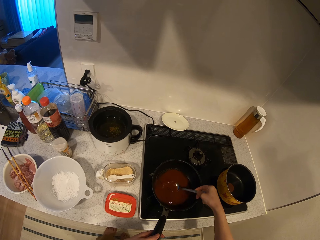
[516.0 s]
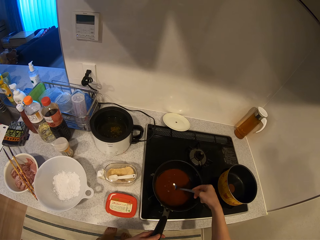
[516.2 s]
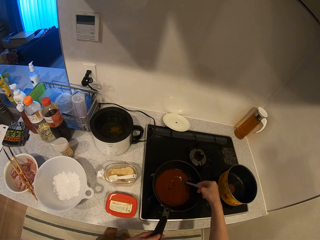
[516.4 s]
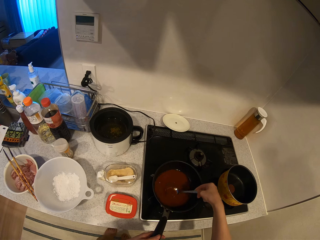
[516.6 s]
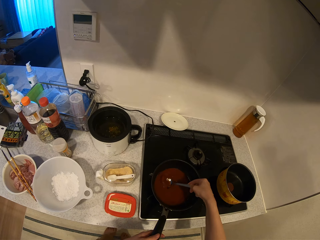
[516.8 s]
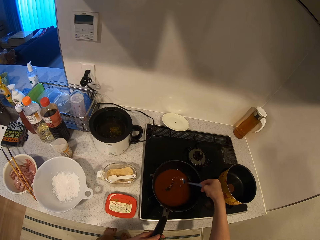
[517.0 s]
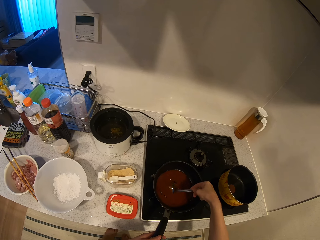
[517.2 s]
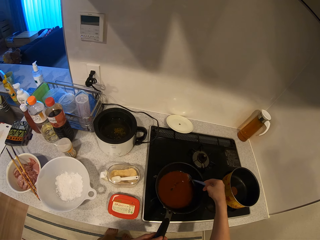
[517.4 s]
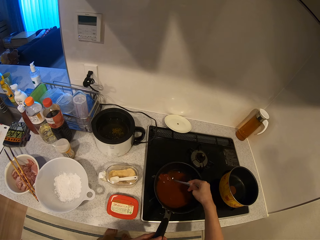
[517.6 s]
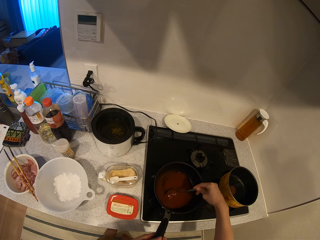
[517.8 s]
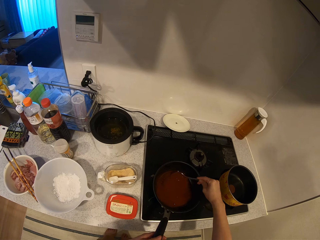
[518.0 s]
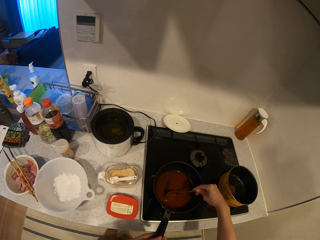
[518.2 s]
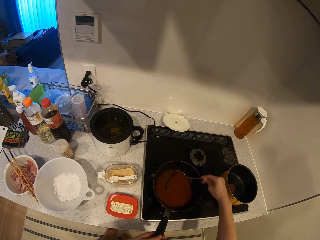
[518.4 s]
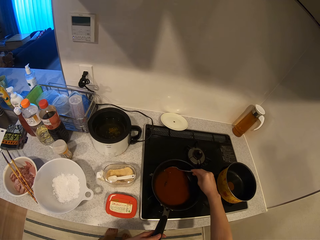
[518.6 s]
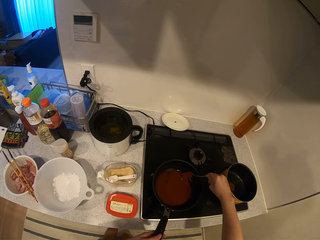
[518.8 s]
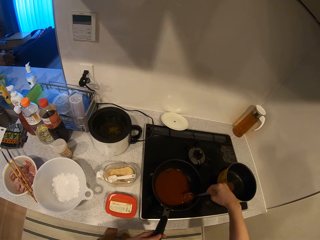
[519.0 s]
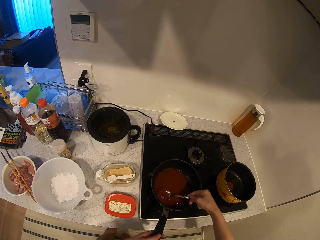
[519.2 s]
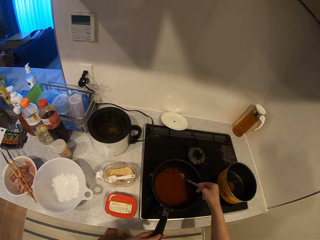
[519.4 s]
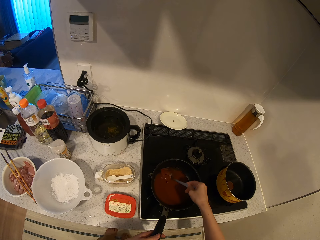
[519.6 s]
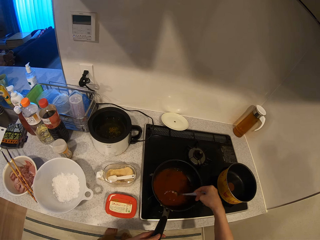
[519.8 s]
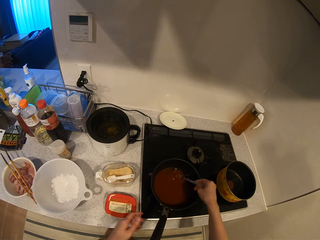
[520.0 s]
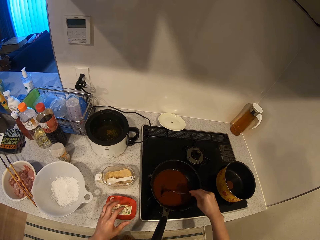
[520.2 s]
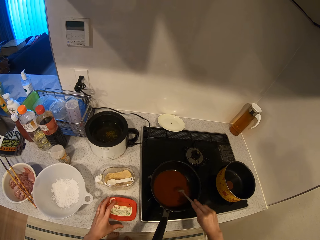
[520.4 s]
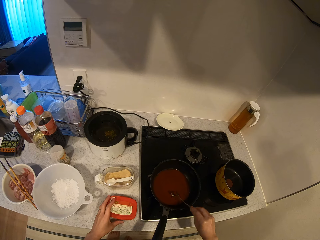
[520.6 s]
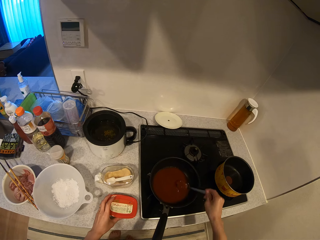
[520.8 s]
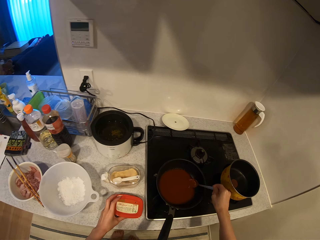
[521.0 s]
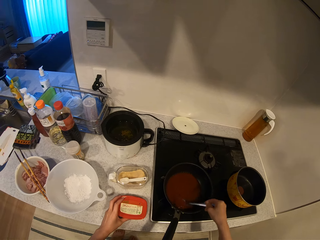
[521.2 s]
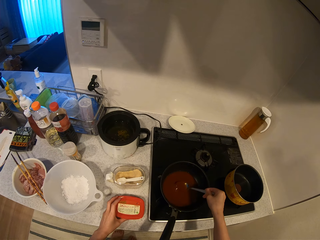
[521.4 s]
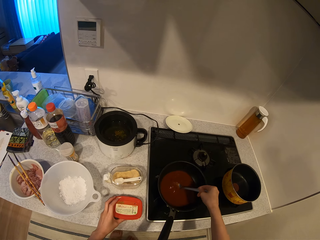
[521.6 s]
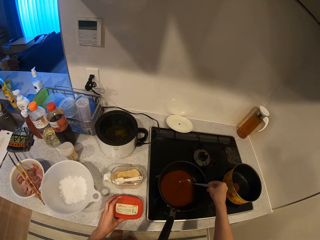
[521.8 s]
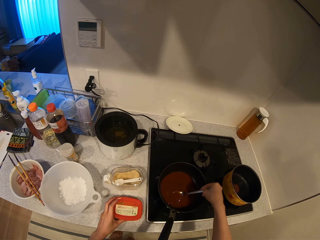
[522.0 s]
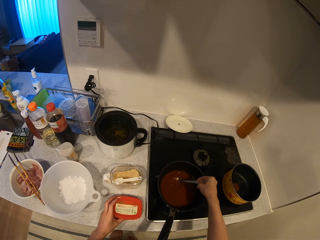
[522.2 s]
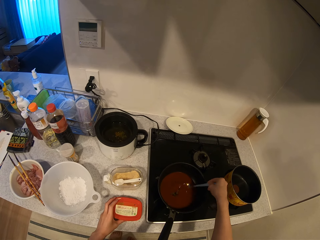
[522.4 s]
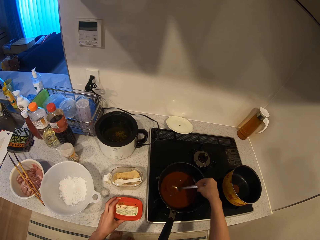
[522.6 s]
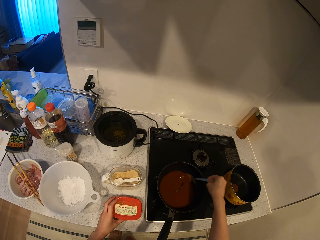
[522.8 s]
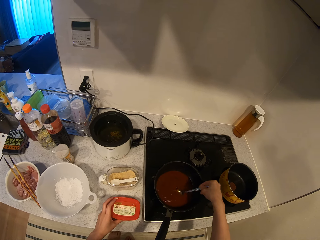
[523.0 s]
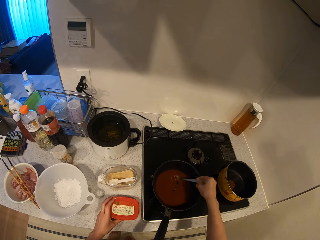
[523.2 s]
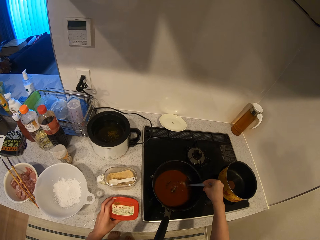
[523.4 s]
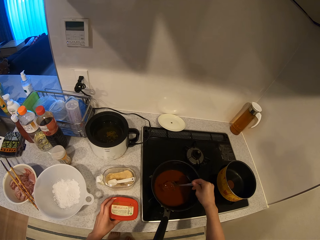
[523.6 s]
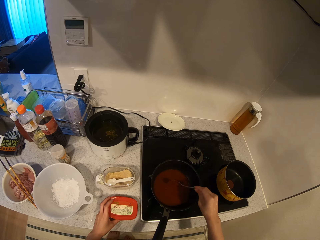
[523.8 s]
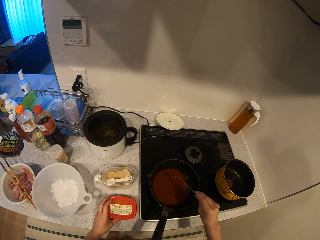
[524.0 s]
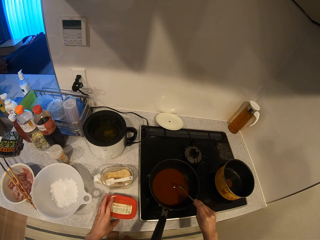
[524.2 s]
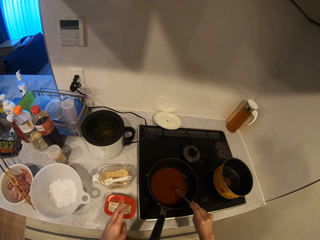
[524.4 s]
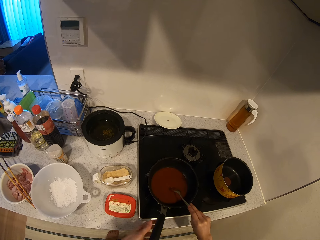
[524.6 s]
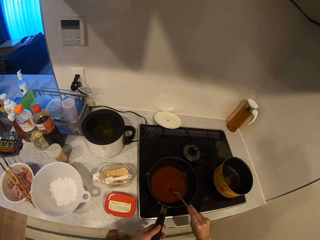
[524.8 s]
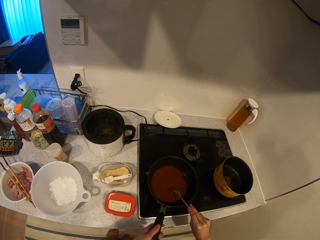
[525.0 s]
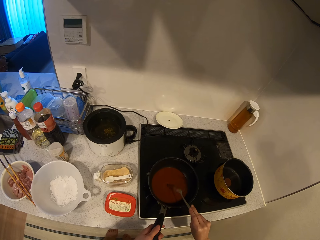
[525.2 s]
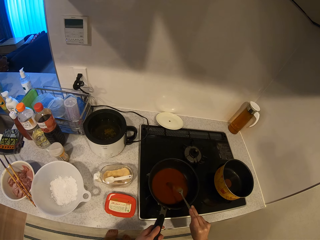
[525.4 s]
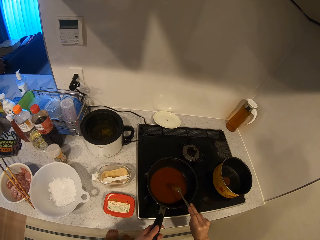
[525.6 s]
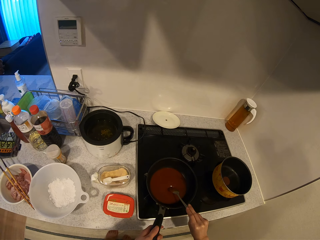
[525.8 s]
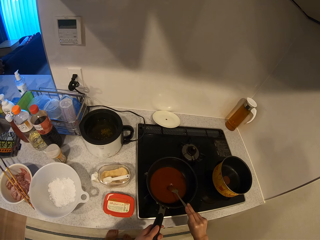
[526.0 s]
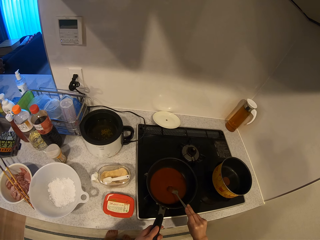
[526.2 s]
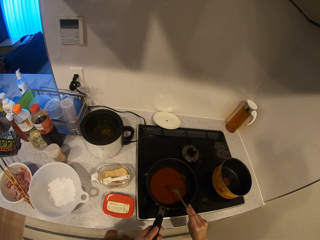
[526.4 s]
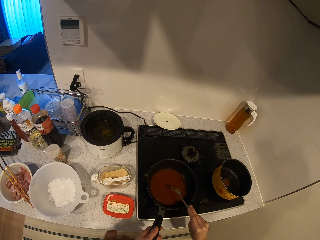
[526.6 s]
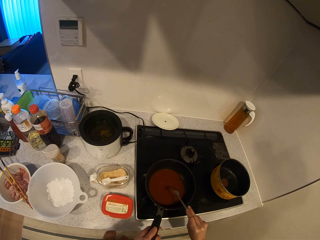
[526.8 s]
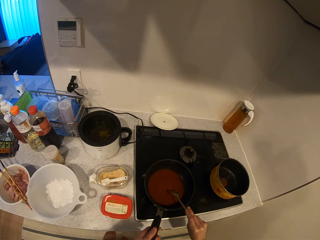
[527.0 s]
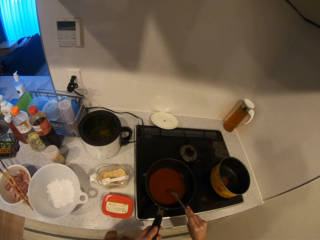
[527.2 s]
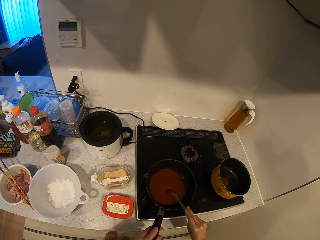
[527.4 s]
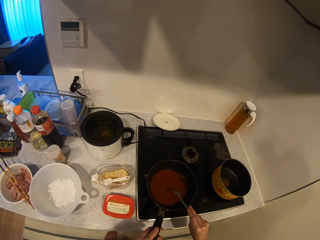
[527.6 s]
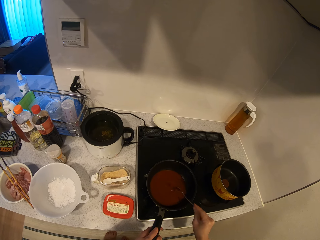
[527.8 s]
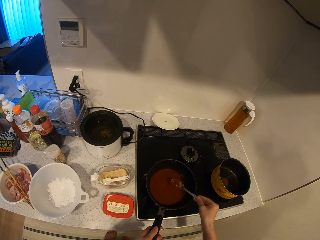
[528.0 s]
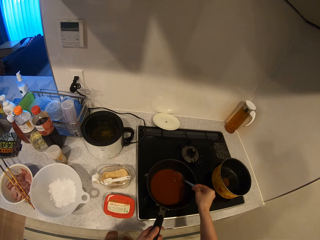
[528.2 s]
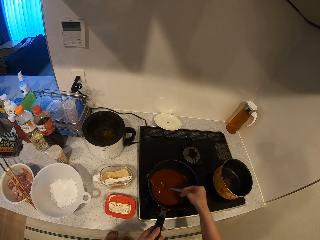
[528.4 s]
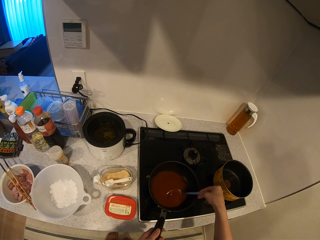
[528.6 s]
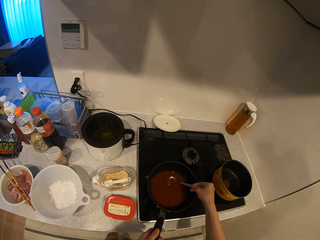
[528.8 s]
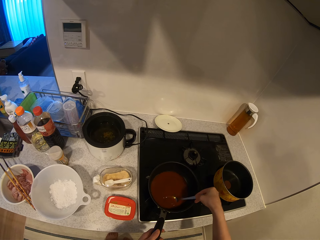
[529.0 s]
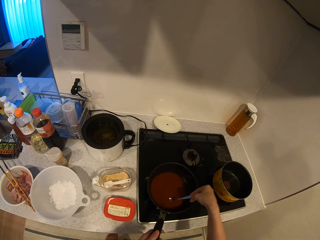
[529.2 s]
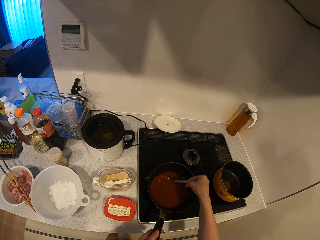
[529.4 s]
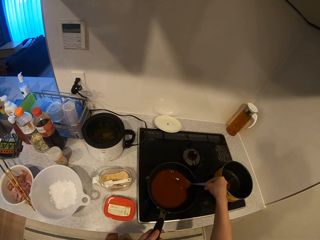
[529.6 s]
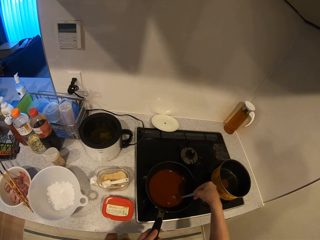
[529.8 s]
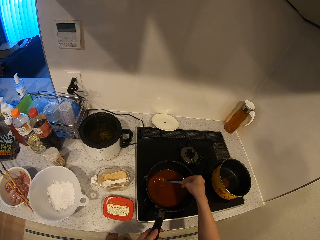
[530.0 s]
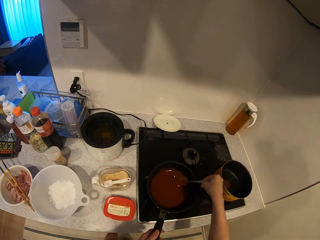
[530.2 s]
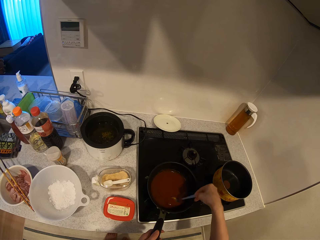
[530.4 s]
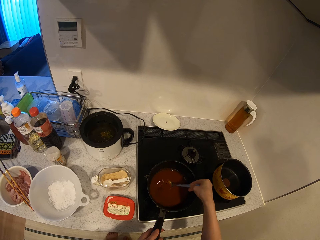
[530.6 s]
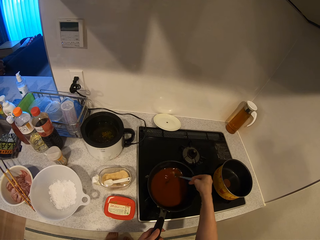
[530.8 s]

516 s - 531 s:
The camera wearer holds the sauce container on the kitchen slab with her left hand. She hits the frying pan with the spoon. She holds the handle of the frying pan with her left hand. She stirs the sauce in the frying pan with the spoon.

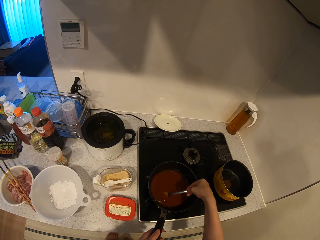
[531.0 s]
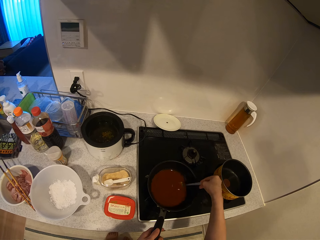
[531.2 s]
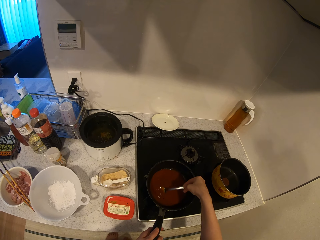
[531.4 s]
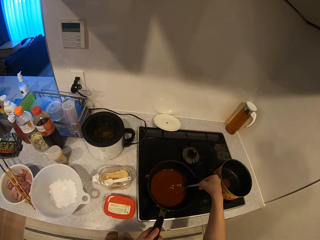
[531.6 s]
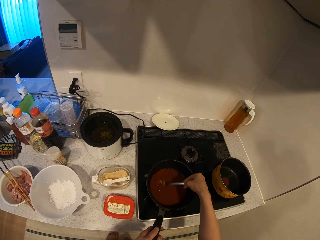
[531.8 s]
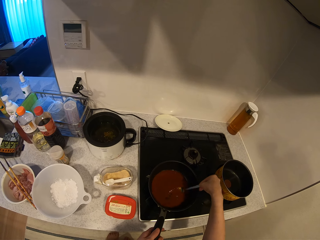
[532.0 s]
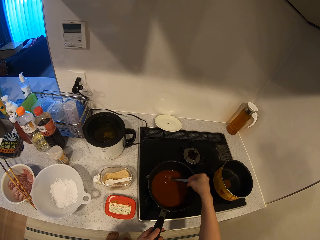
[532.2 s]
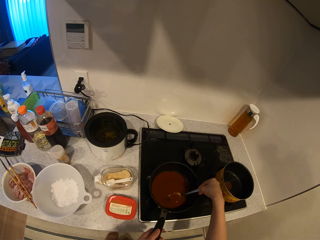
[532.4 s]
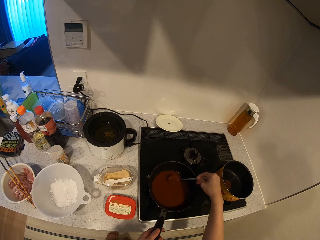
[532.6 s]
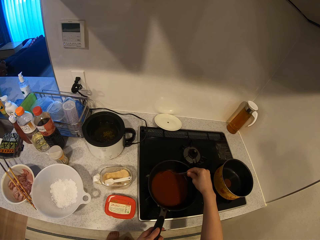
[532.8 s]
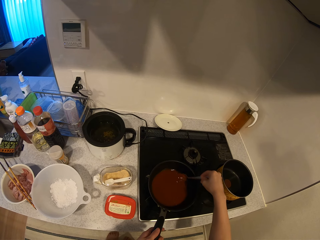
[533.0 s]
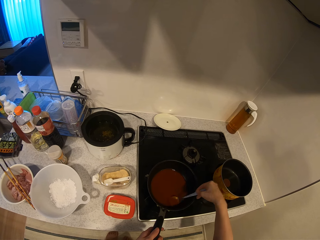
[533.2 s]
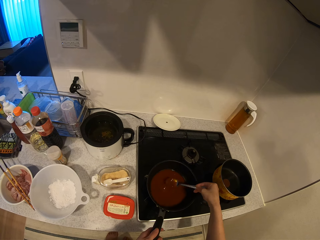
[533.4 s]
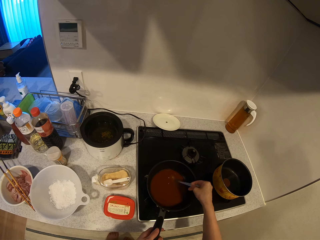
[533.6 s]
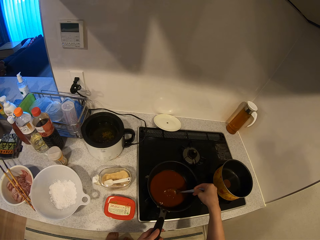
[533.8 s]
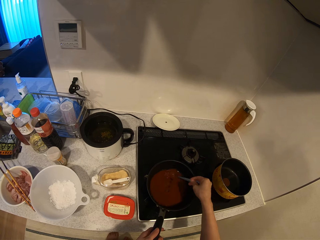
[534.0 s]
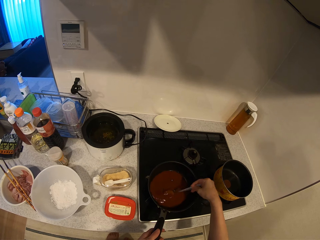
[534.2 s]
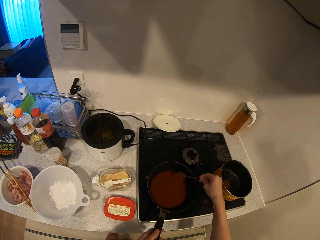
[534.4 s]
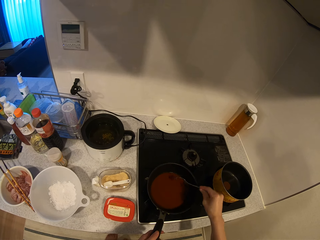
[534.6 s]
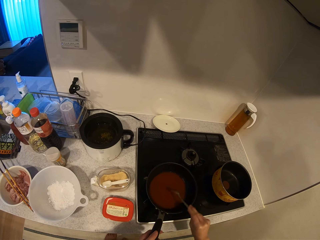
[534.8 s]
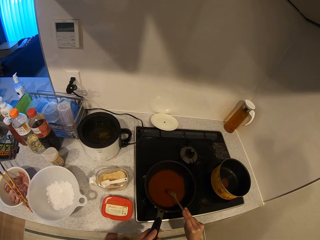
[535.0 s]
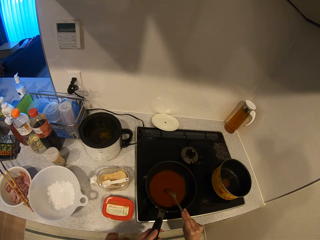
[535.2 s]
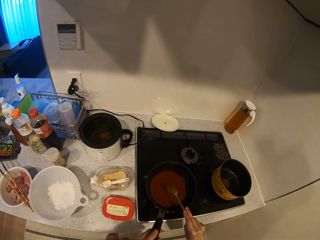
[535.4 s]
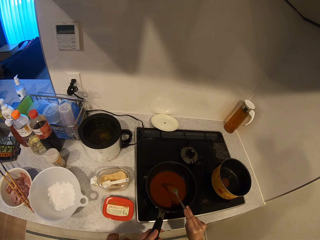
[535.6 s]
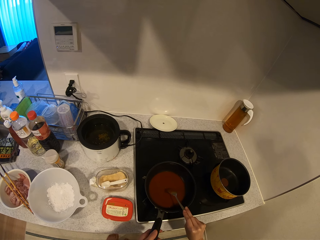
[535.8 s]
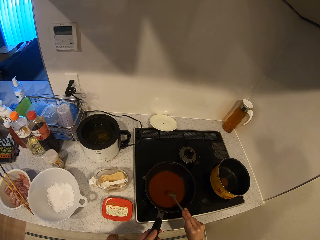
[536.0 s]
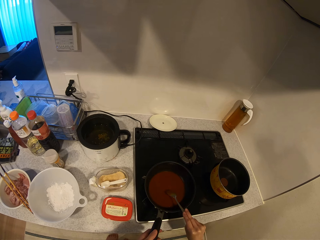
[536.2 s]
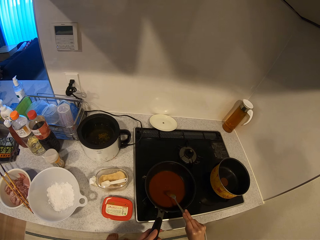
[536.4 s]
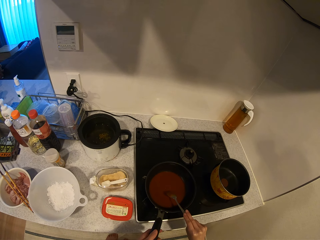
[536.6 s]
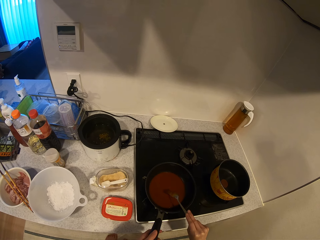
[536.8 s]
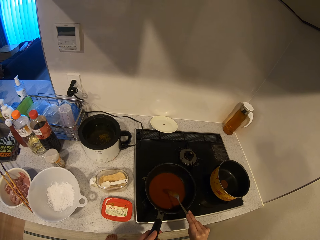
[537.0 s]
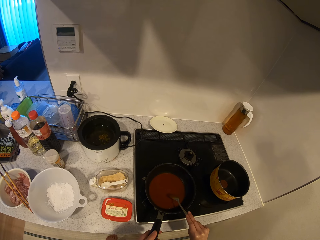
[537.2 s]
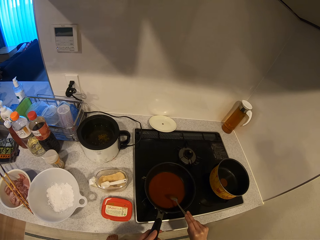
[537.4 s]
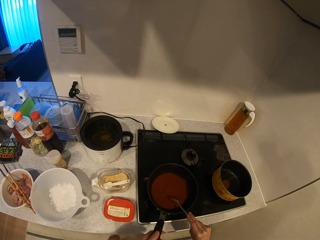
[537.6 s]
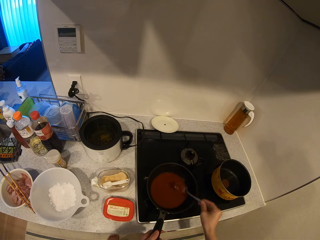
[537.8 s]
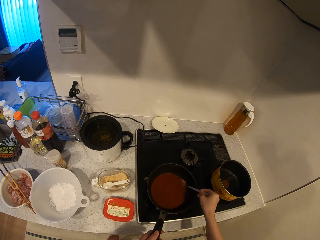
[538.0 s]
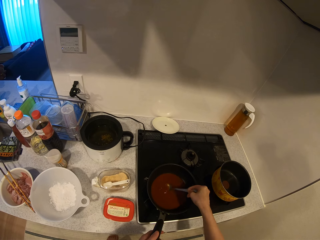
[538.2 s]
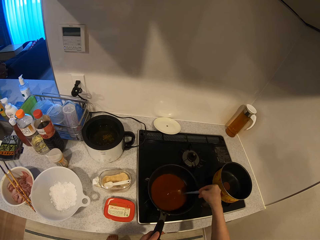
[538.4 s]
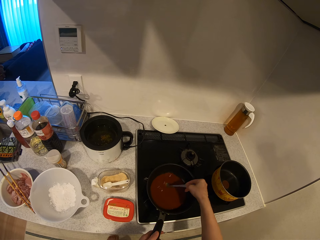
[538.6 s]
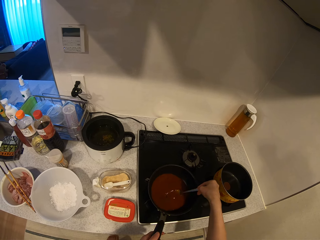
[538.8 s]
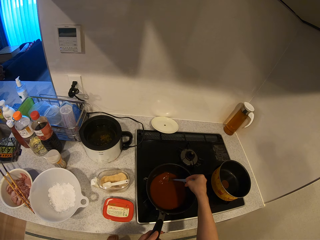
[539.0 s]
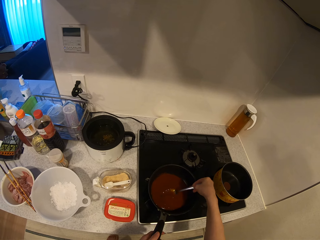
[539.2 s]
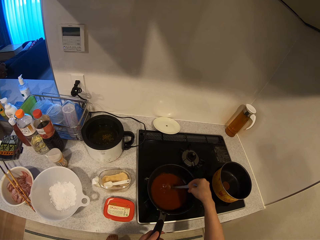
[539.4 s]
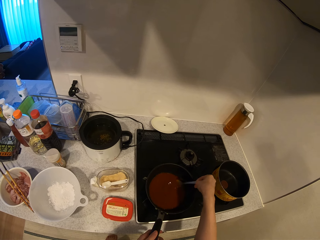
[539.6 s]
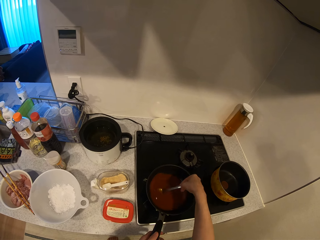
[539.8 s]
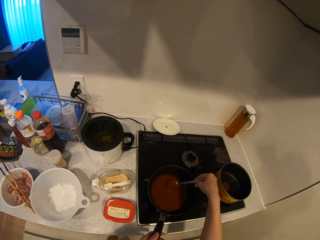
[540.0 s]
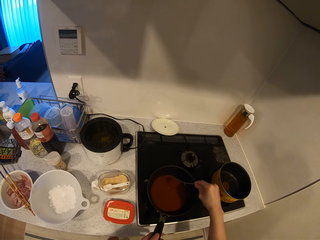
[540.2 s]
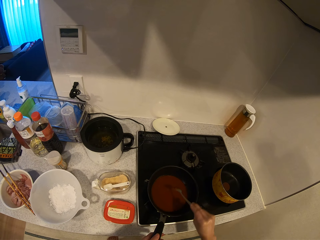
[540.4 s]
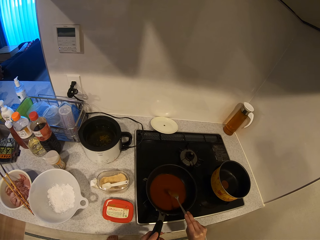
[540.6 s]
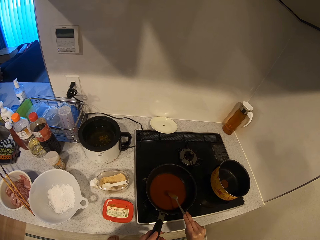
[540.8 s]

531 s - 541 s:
The camera wearer hits the frying pan with the spoon. They stir the sauce in the frying pan with the spoon.
